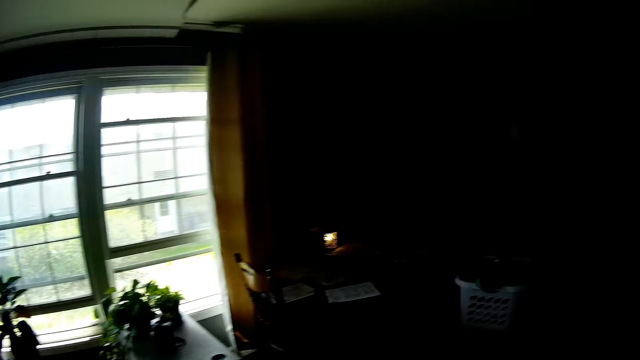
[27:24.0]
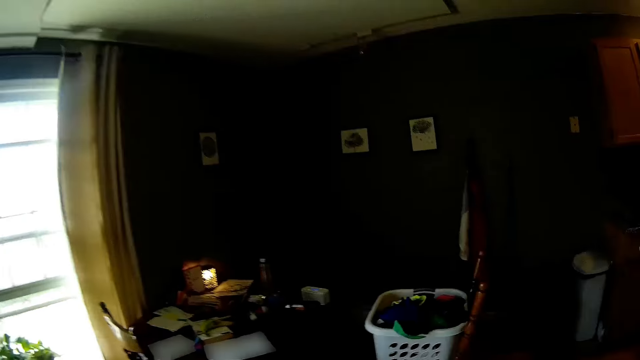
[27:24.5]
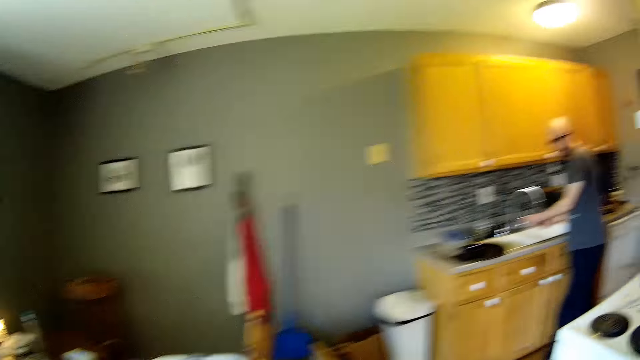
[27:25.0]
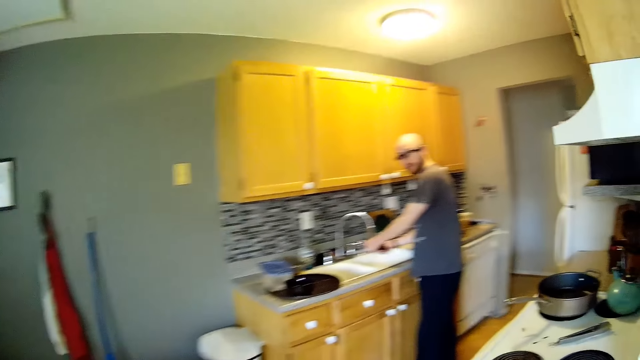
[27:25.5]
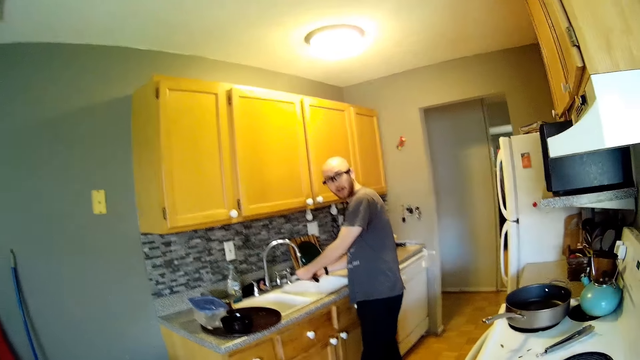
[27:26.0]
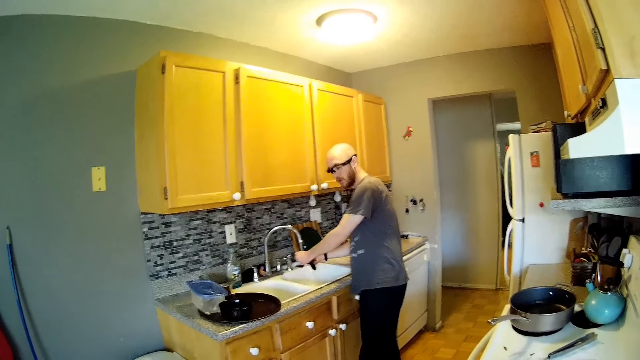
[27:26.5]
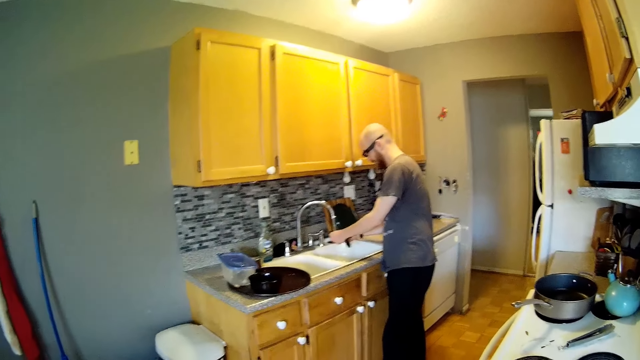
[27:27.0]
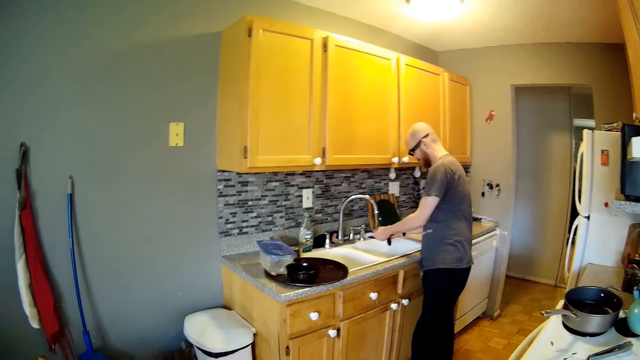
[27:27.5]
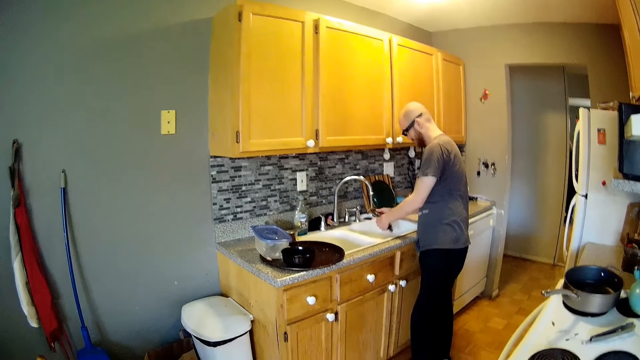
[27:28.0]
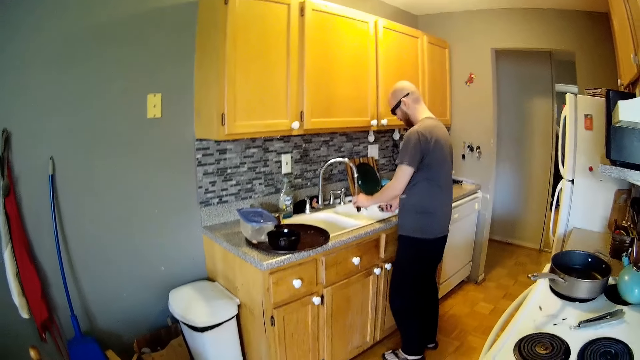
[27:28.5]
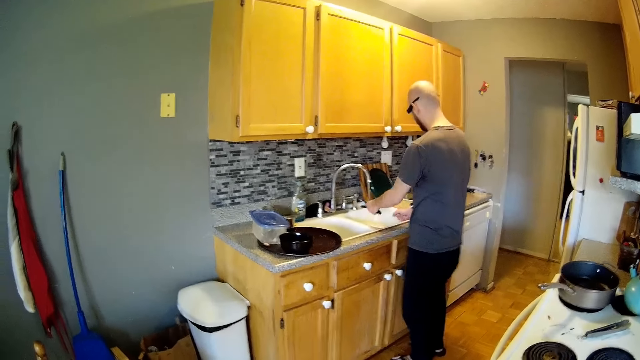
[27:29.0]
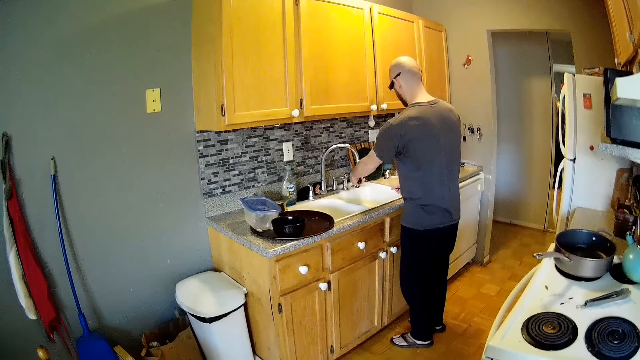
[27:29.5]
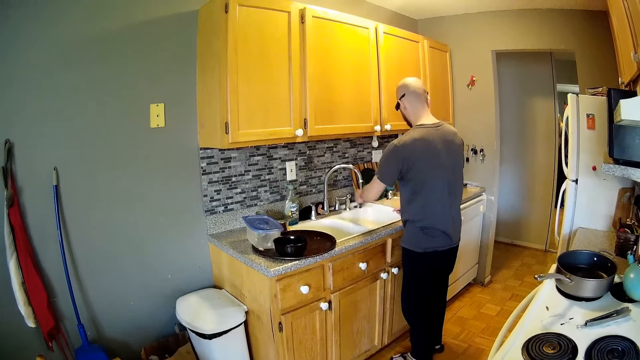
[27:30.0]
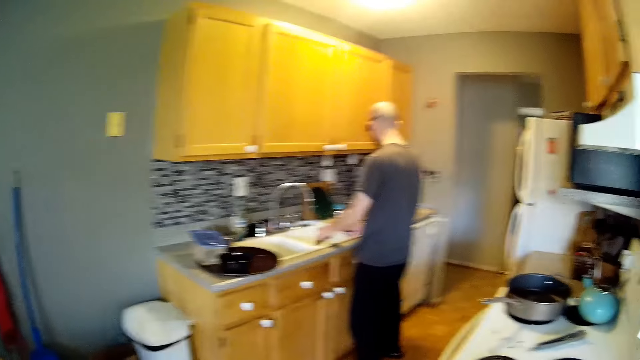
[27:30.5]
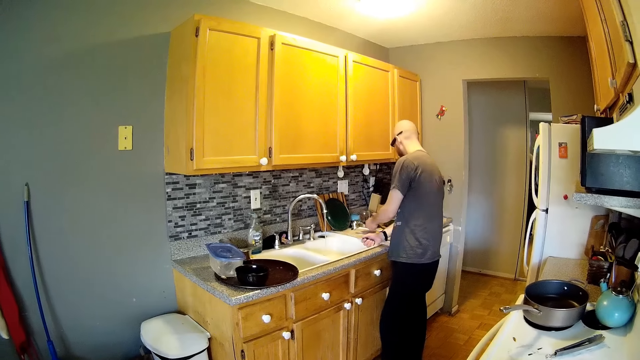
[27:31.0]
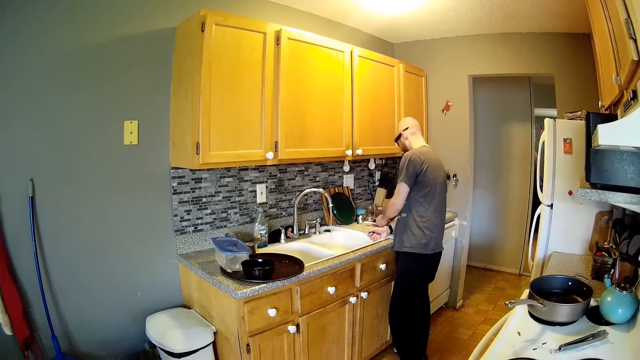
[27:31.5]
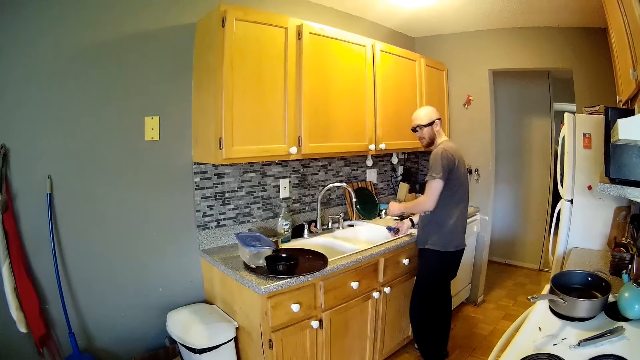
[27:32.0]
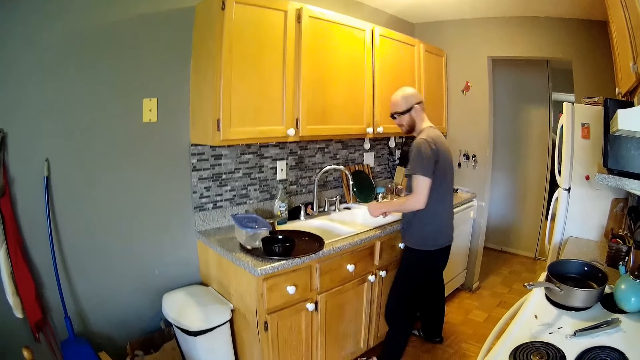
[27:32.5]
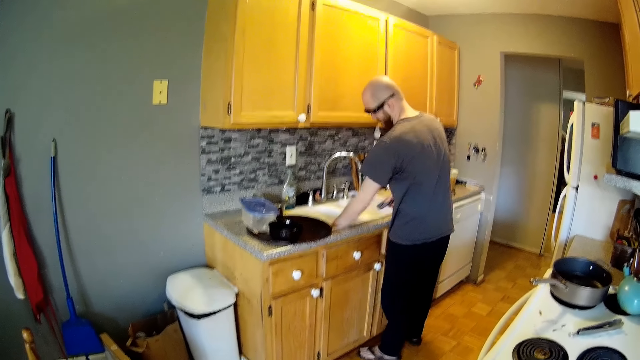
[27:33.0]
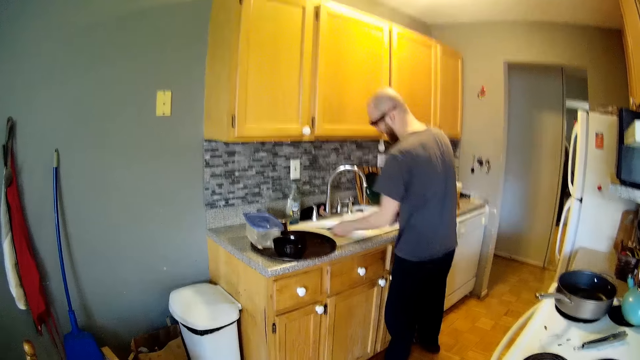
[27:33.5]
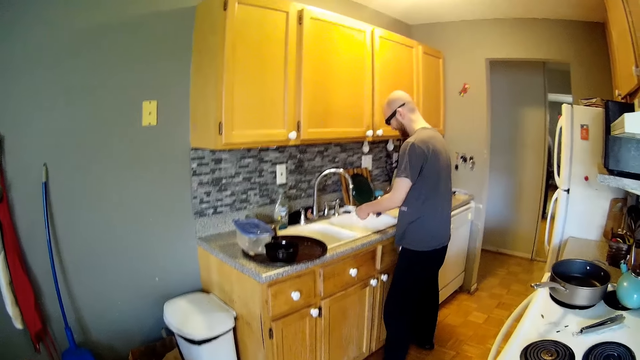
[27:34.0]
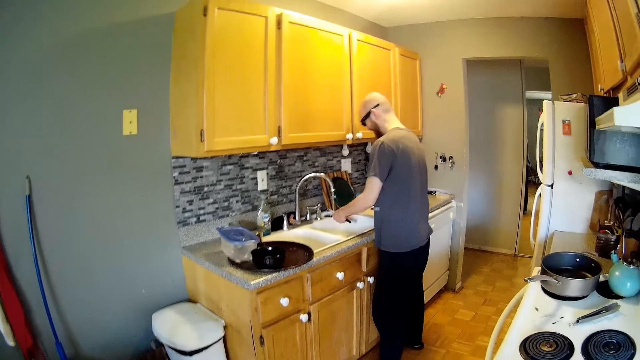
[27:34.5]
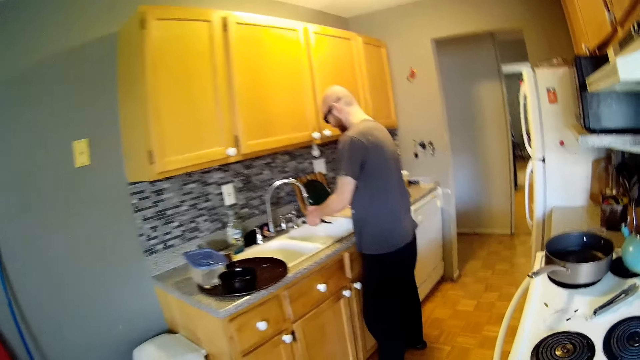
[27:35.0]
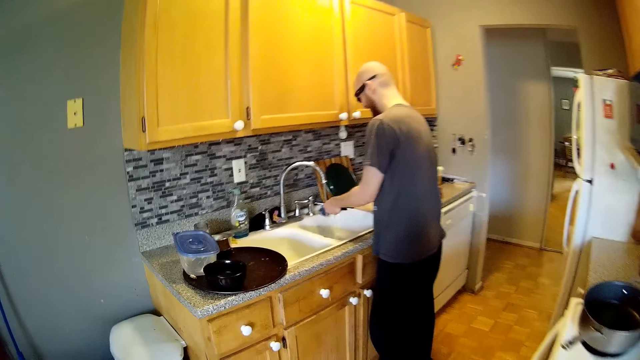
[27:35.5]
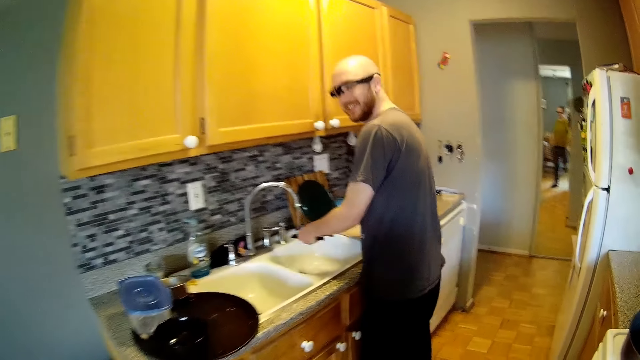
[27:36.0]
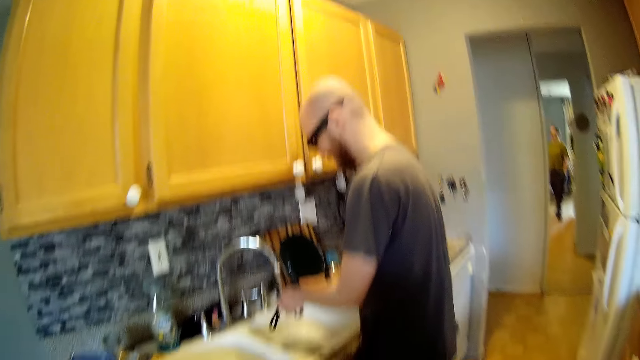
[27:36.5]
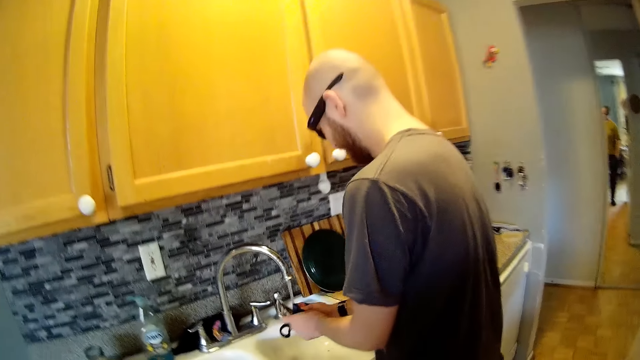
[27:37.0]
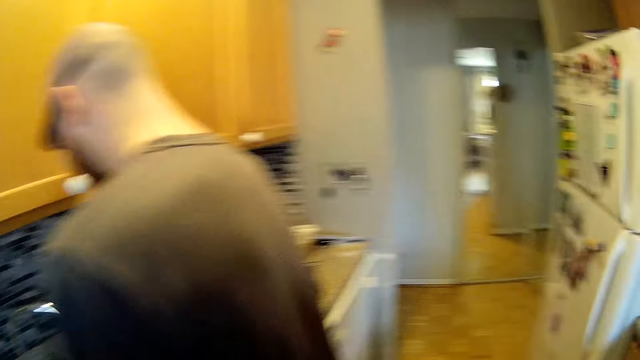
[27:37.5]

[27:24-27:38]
The camera wearer walks into the kitchen from the bedroom. They look at a man. The man places the utensils on a kitchen counter with his left hand. He picks up scissors from a kitchen sink with his left hand. He washes the scissors under the running tap with a sponge in his right hand.

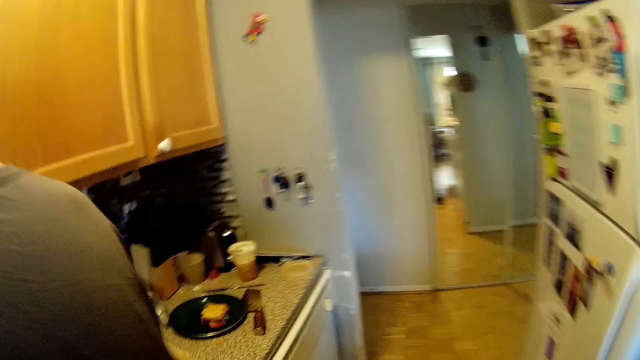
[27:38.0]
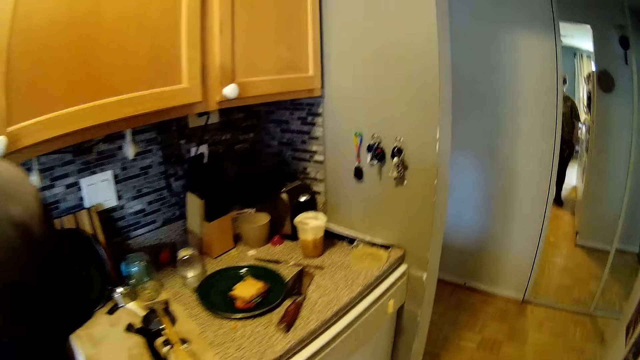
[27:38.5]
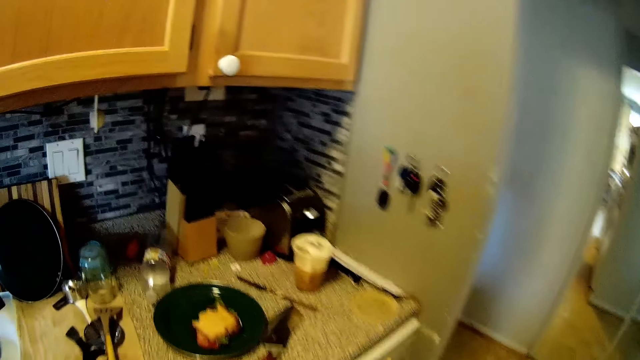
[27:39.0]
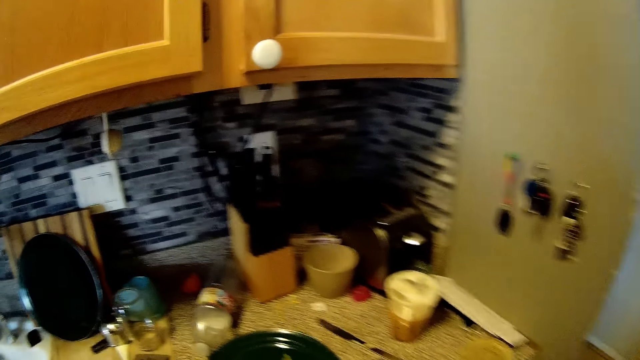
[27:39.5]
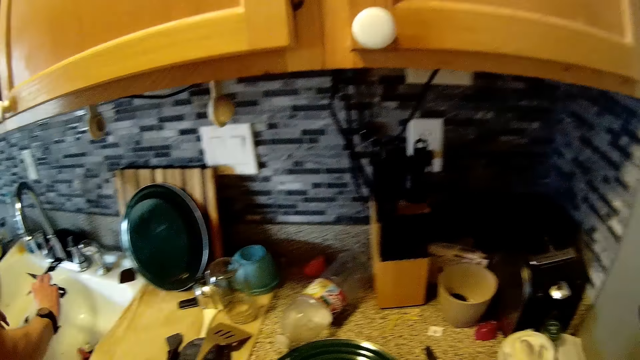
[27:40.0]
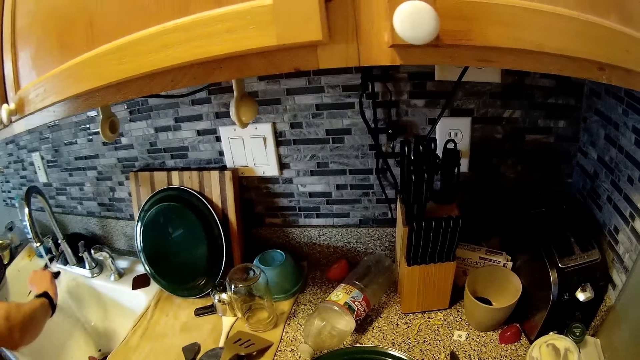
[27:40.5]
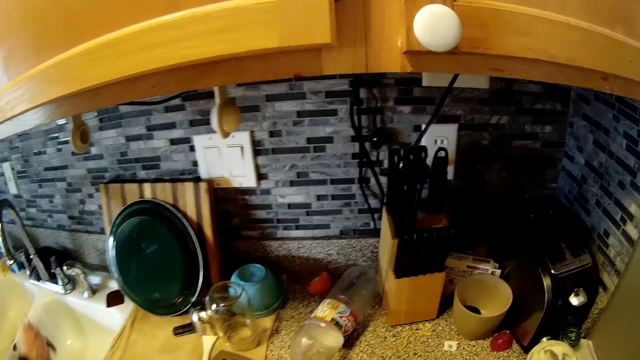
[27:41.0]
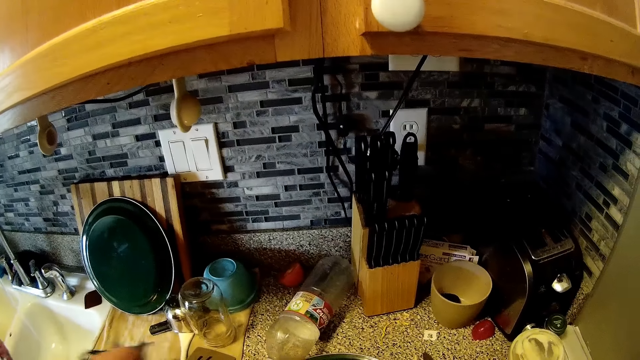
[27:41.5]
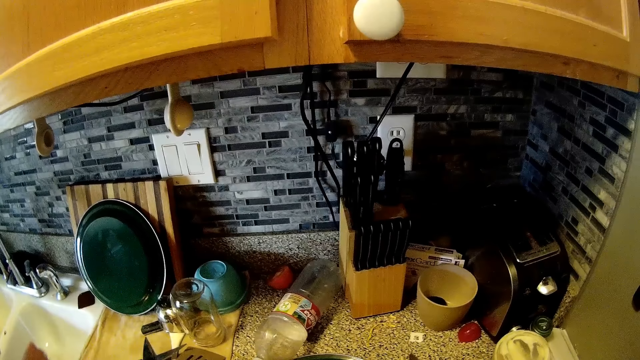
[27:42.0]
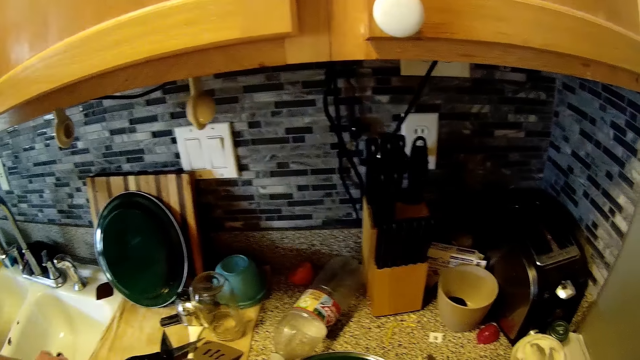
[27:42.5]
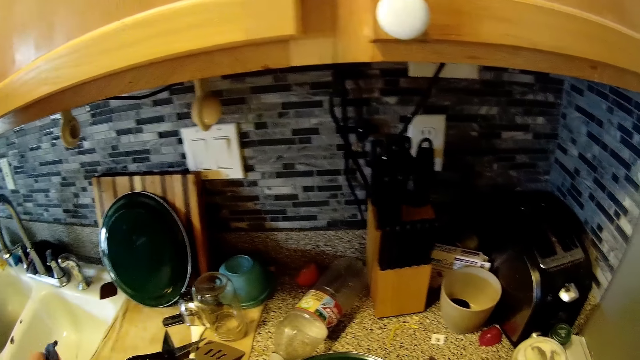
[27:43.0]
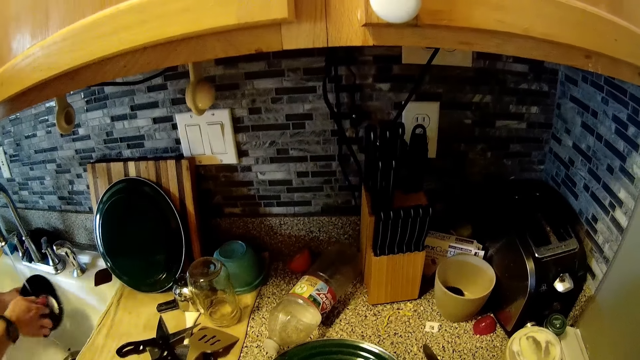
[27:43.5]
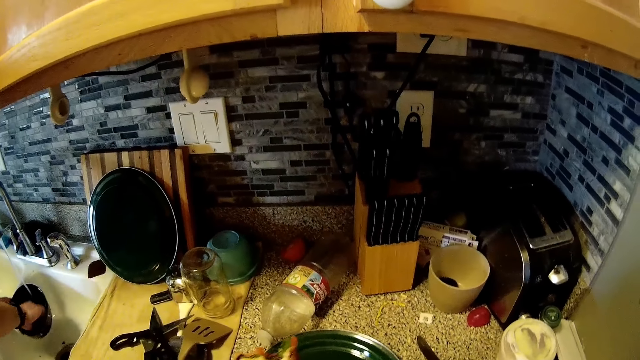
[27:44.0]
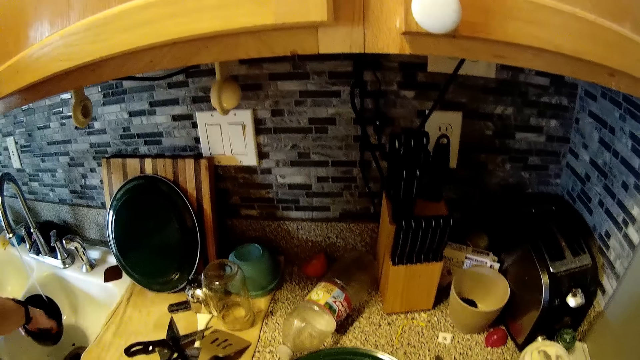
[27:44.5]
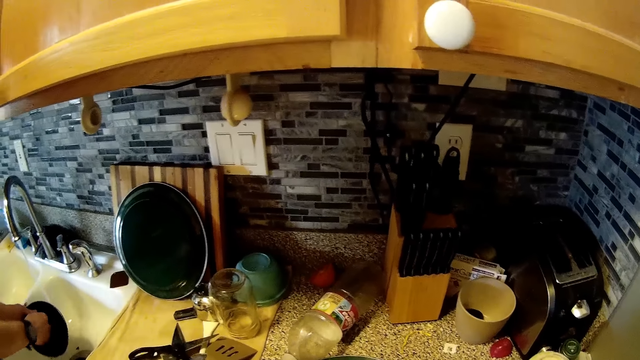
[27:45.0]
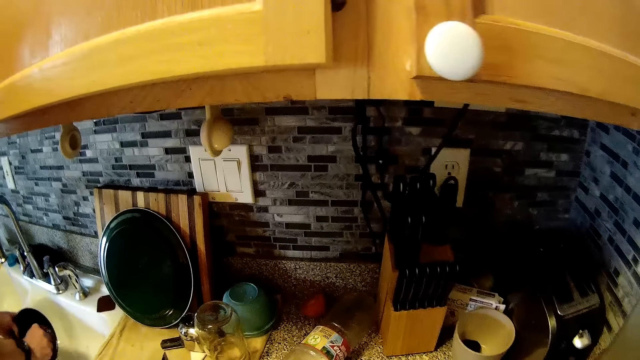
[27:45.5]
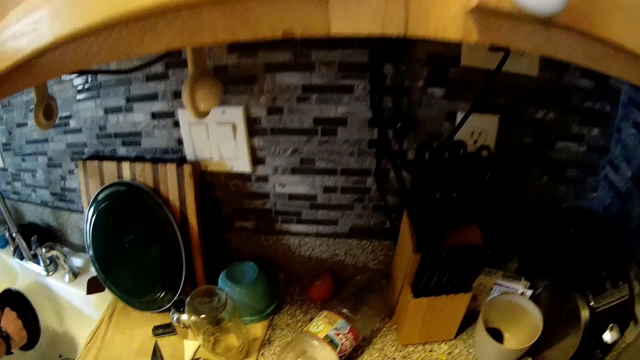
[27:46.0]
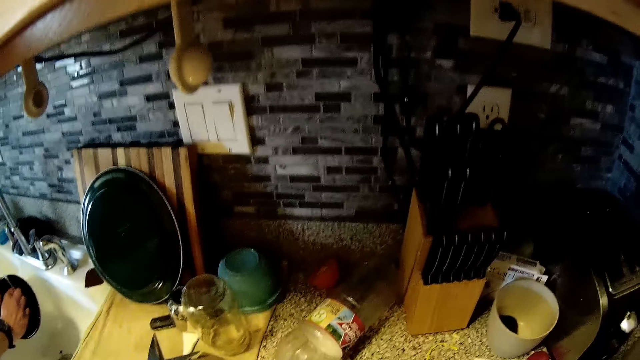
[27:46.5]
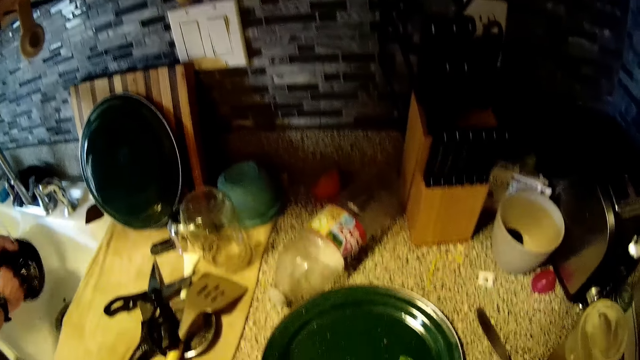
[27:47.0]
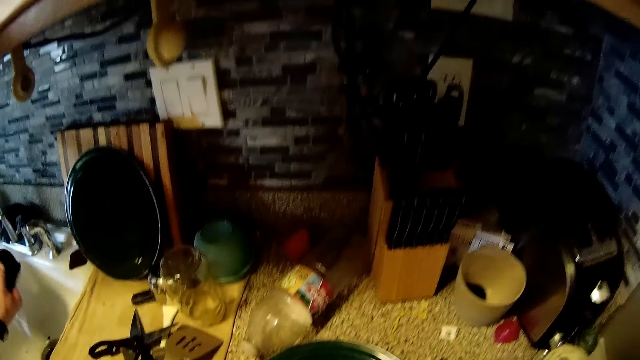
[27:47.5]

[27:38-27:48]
The man places the scissors on the kitchen counter with his right hand. He rinses the sponge under the running tap with his right hand. He washes a glass plate under the running tap with the sponge in his right hand. The camera wearer looks at the utensils.
